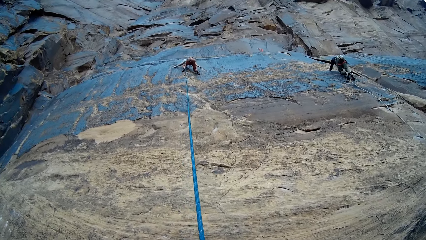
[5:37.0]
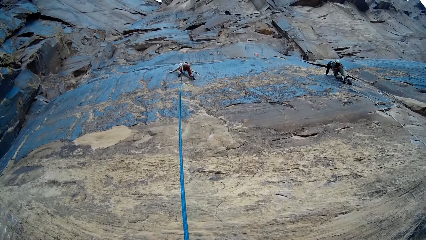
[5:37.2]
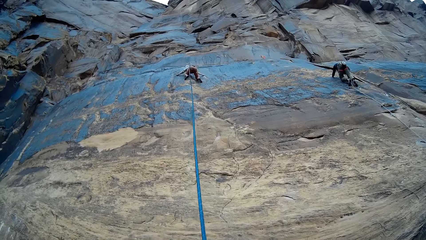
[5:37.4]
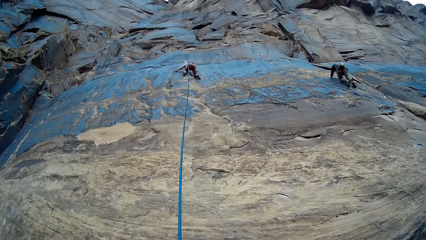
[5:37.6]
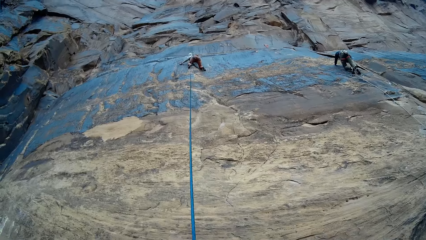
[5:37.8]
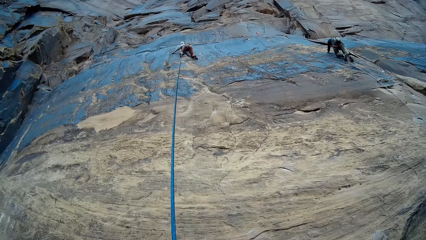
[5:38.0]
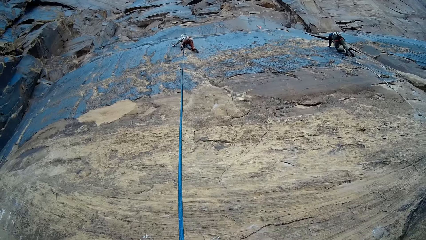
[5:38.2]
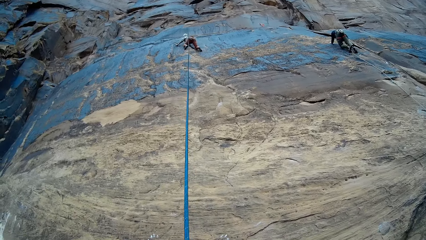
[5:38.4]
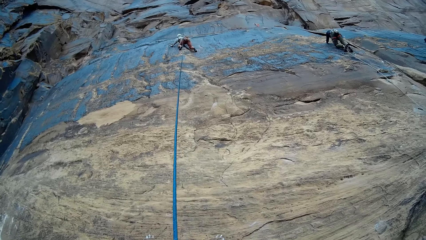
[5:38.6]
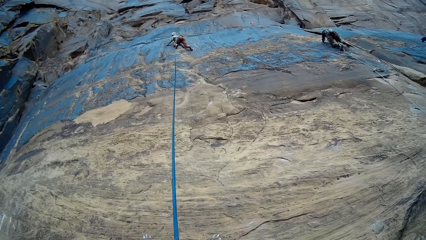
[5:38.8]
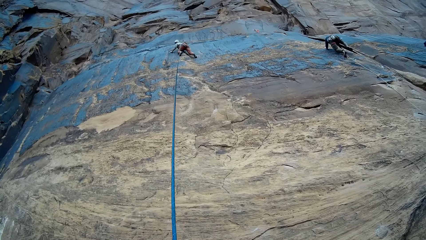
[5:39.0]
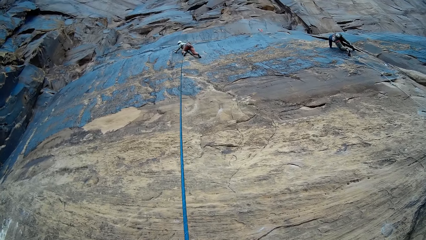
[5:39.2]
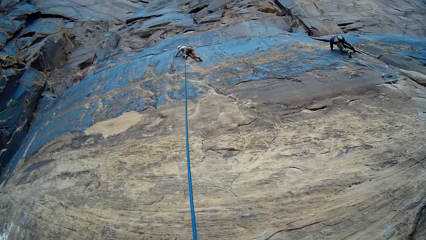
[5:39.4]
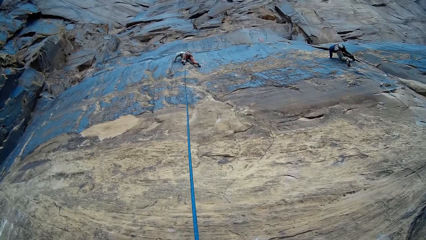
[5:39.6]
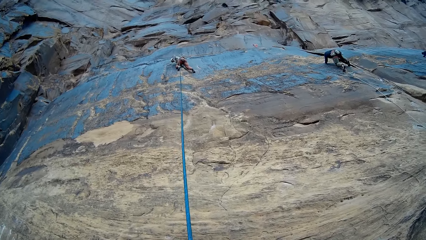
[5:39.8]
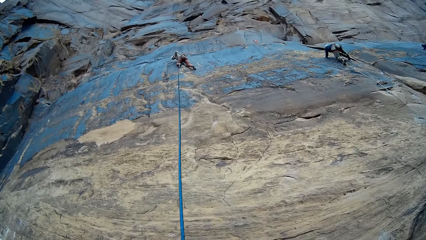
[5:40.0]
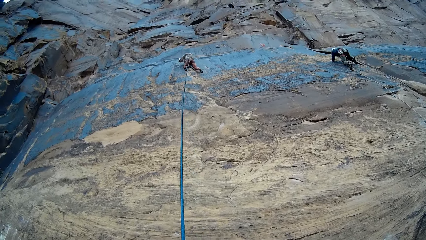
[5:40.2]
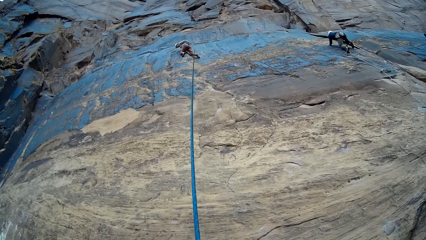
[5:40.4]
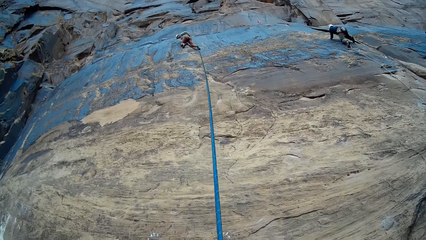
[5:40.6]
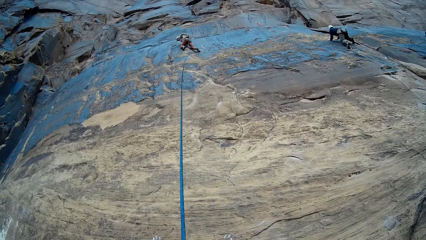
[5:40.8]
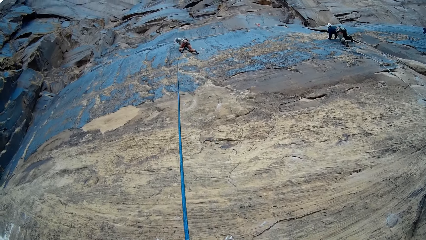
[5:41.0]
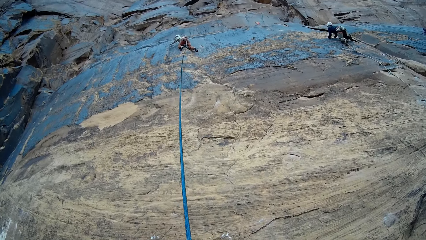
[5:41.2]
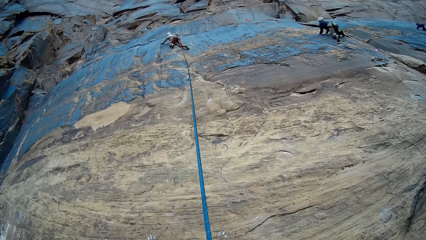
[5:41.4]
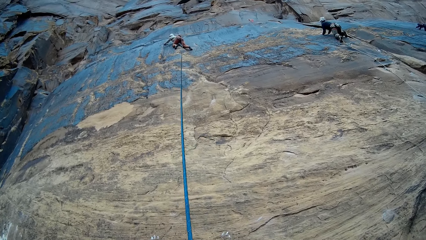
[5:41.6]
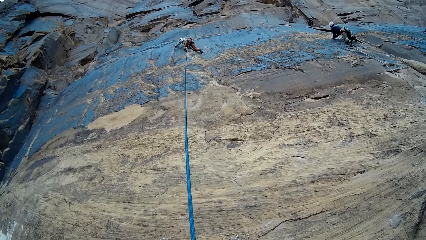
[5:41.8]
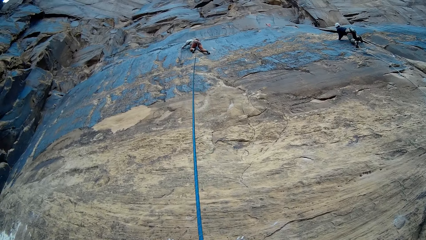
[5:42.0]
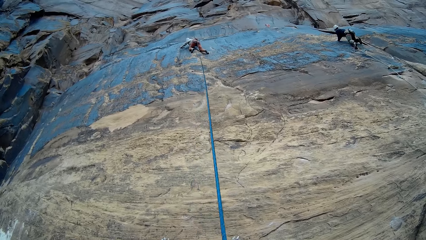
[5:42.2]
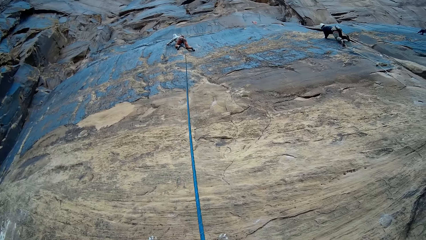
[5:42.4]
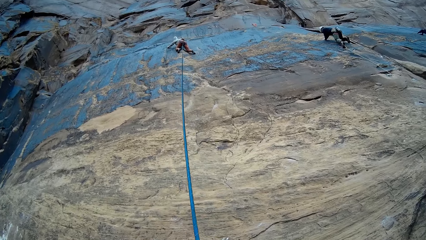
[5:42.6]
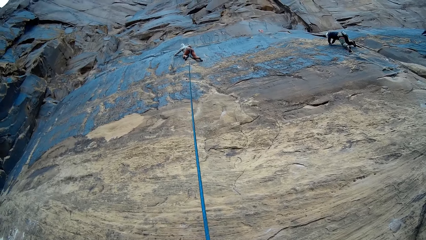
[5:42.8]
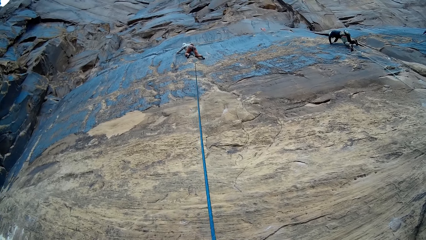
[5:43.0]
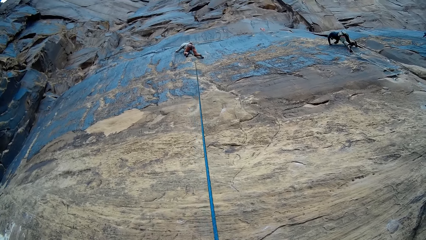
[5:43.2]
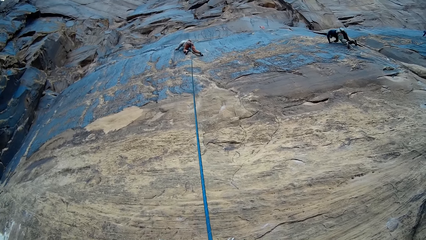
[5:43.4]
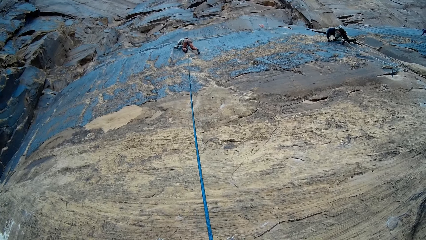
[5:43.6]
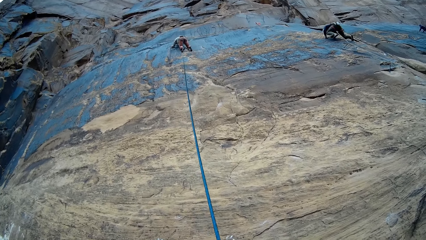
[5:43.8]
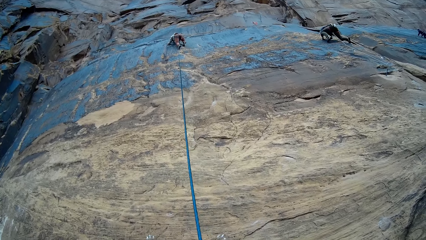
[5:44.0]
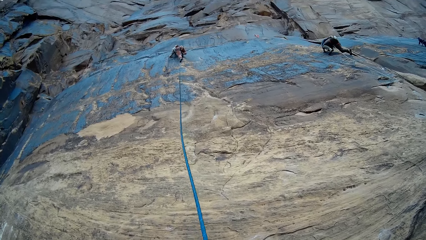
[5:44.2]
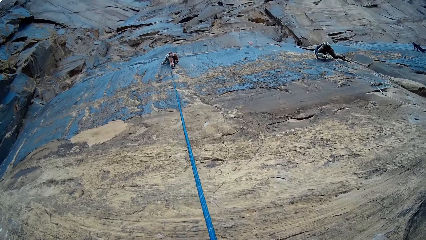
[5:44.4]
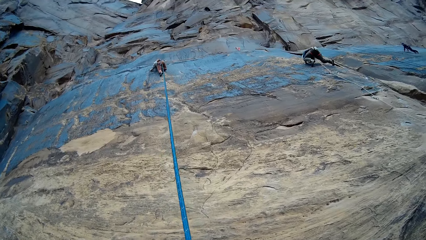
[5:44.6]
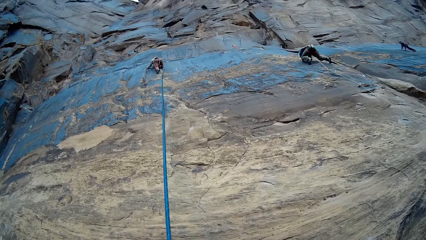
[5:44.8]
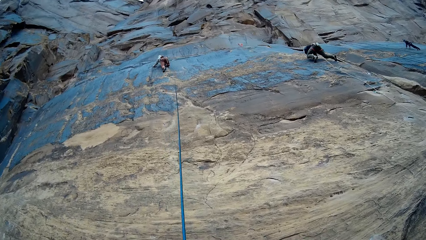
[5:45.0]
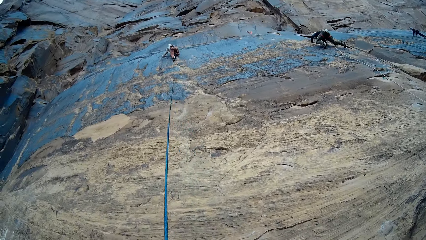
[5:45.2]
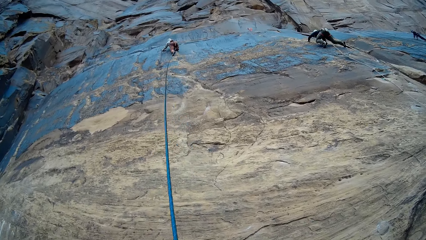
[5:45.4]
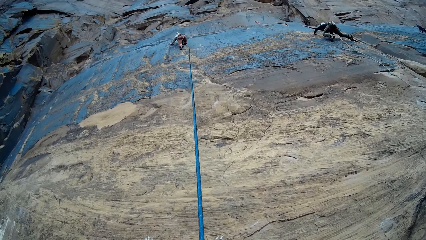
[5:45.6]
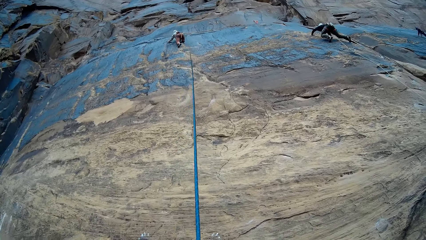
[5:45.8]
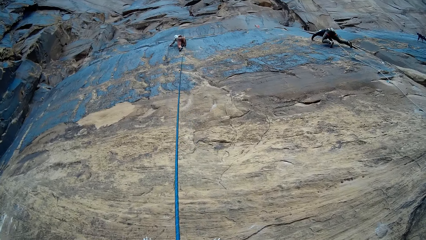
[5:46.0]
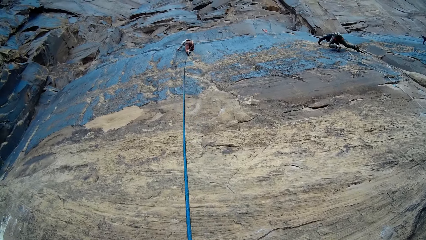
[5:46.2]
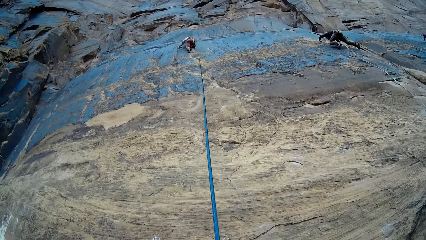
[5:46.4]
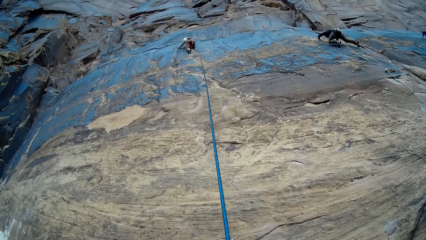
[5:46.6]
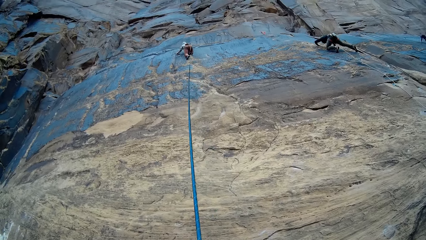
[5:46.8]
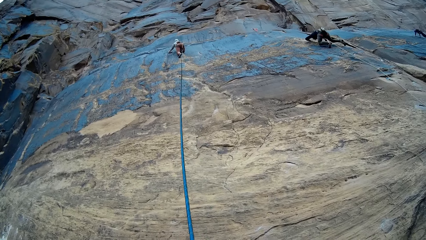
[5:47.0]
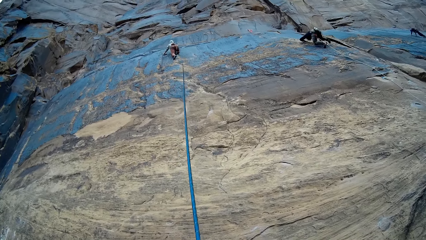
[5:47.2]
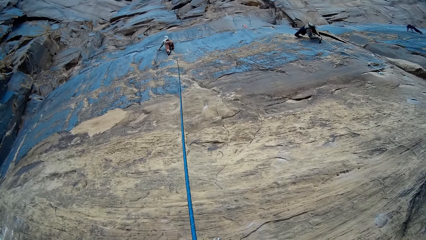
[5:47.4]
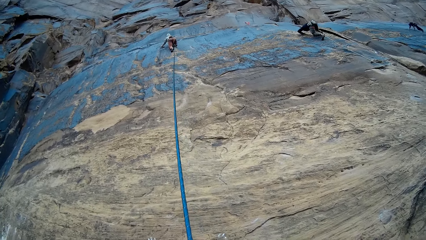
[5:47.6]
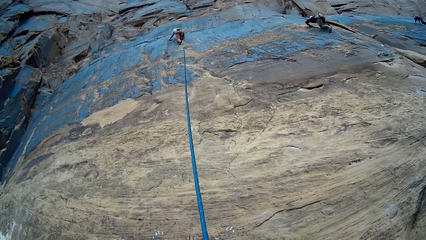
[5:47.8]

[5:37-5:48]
A climber passes the set rope of the camera wearer on the mountain to her other side on the mountain with her left hand. The climber aligns a climbing rope. The climber climbs the mountain with both hands. A person climbs a rock.

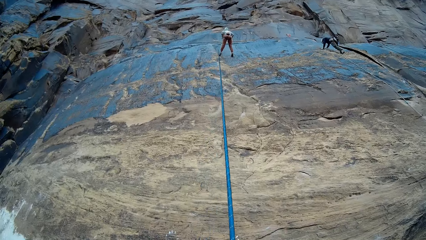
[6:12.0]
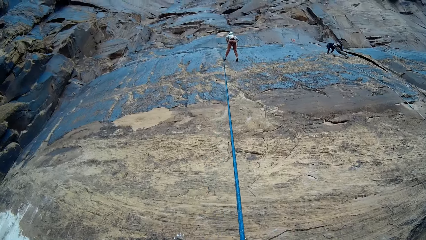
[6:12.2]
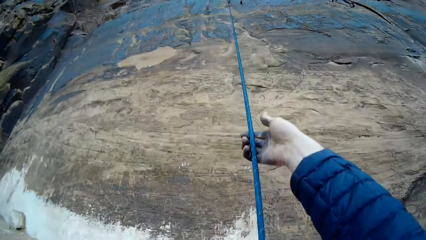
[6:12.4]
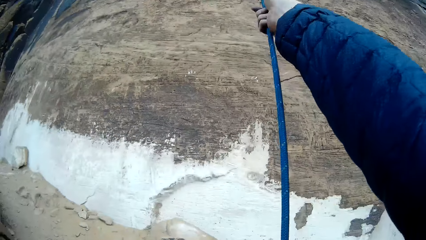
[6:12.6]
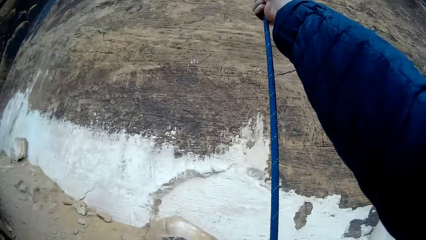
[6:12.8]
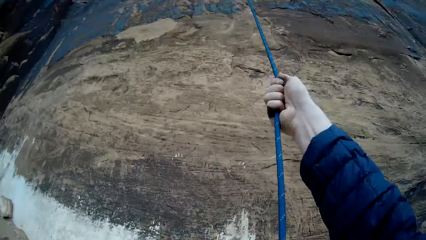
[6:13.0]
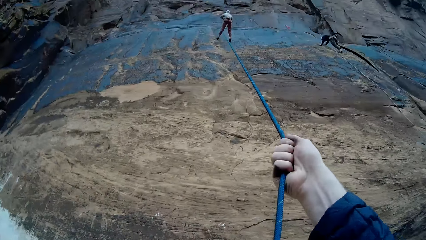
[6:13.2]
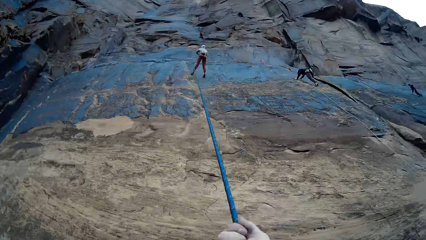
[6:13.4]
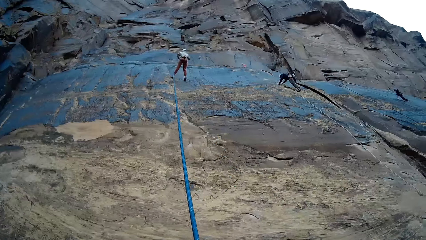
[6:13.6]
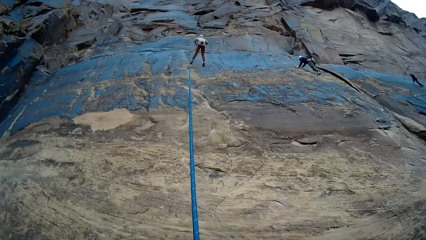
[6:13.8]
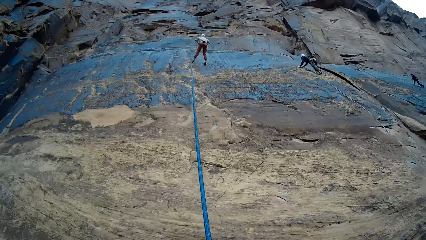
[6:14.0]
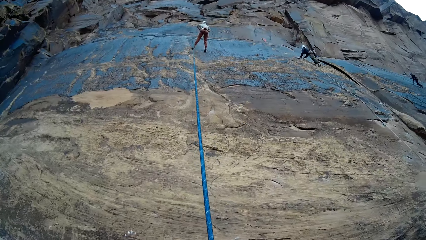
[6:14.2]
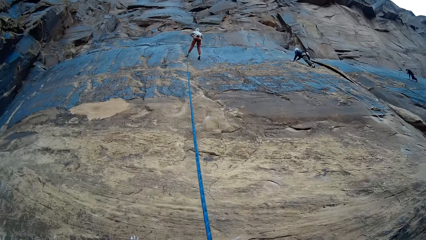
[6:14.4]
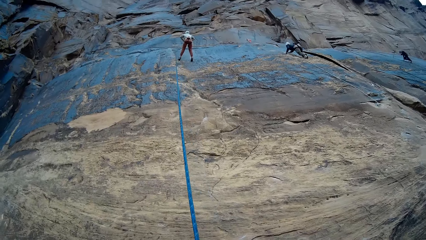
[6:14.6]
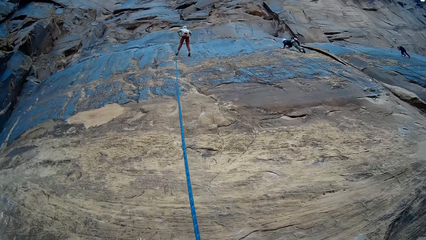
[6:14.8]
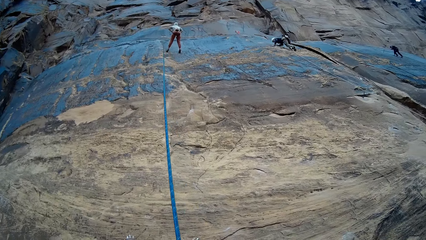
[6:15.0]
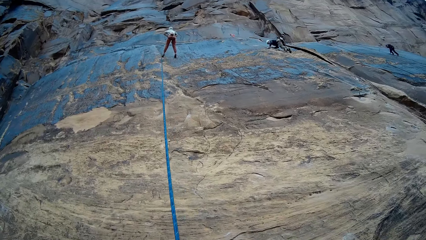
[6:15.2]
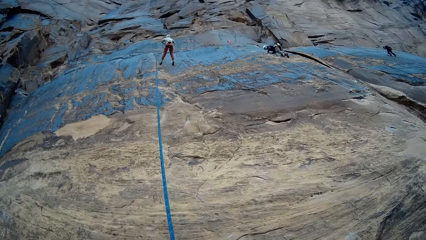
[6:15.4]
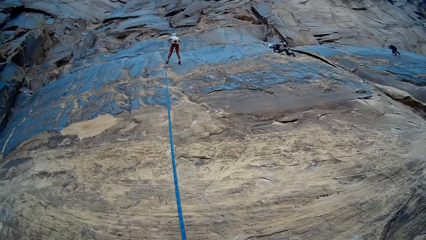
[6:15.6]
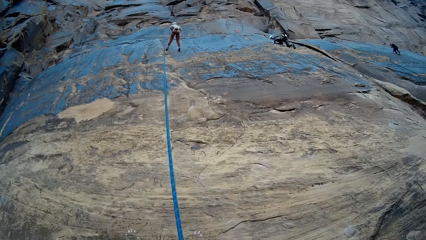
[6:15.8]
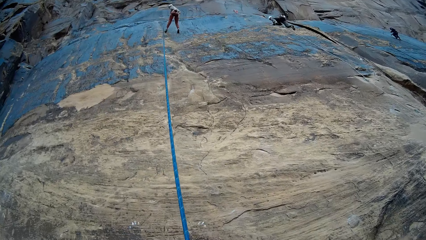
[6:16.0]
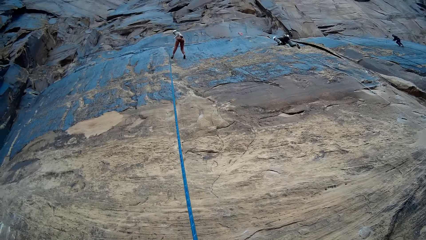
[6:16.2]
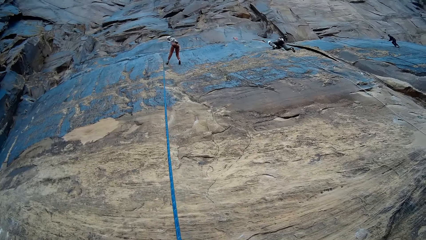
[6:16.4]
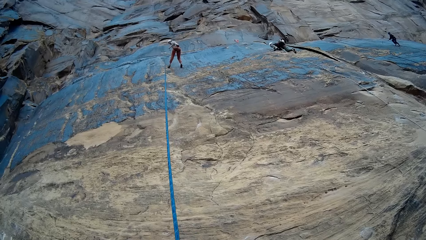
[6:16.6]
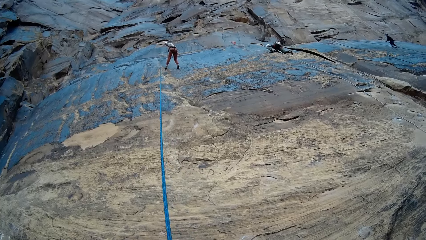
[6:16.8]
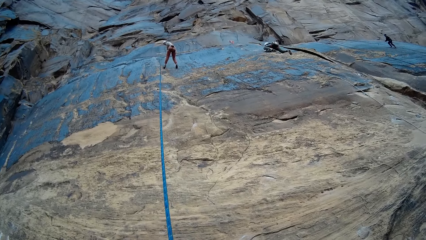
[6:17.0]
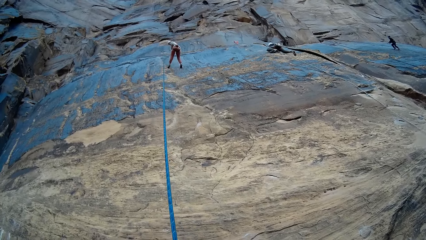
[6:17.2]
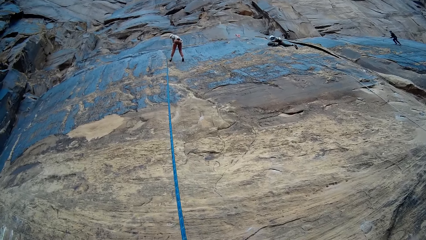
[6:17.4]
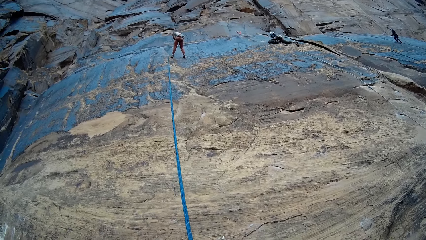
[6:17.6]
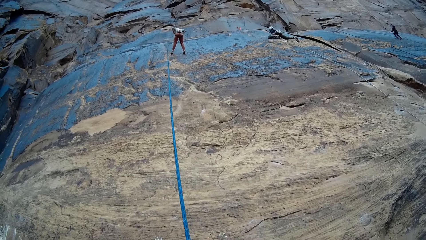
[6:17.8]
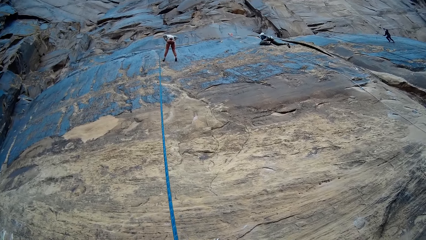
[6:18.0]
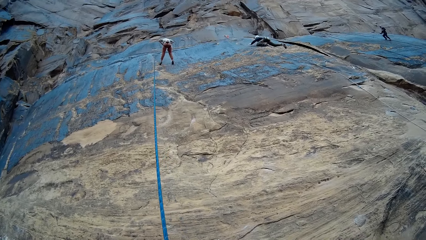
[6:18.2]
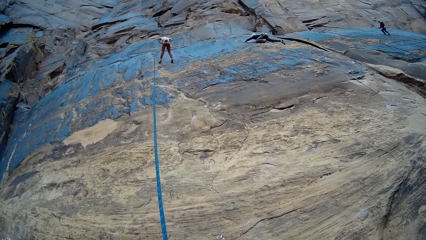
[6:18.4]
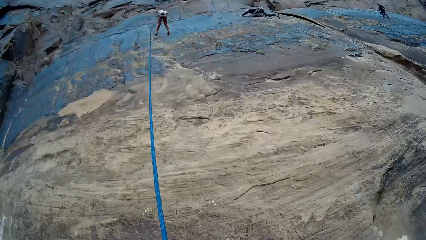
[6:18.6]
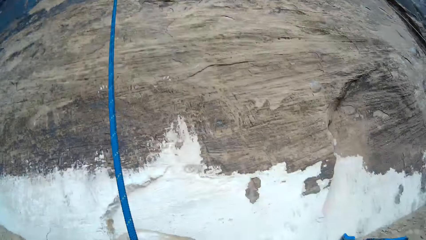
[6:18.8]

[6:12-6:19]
The camera wearer adjusts his set rope on a mountain with both hands. He pulls the climbing rope. A person climbs a rock. A lady stands and looks down.
